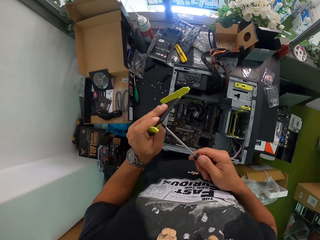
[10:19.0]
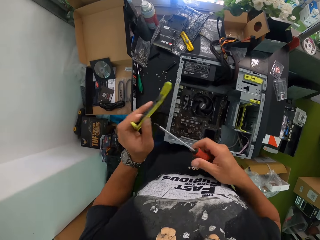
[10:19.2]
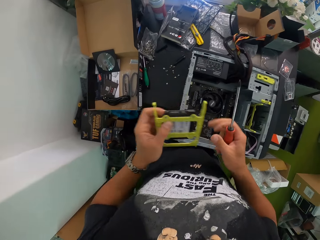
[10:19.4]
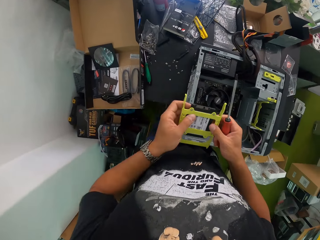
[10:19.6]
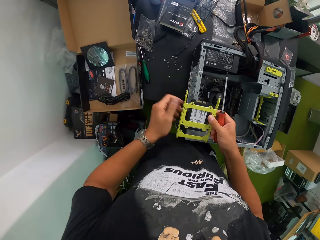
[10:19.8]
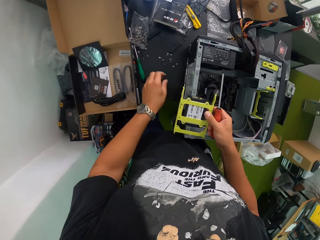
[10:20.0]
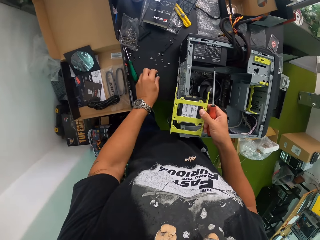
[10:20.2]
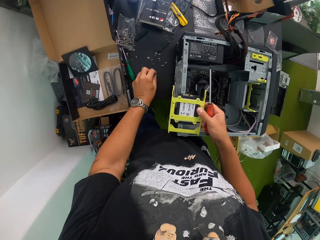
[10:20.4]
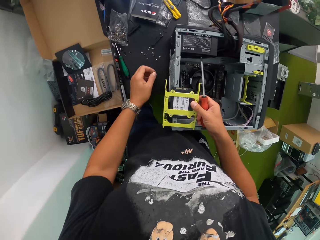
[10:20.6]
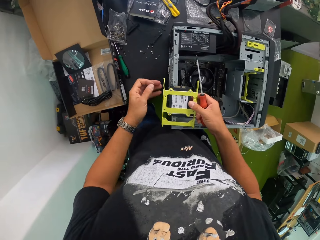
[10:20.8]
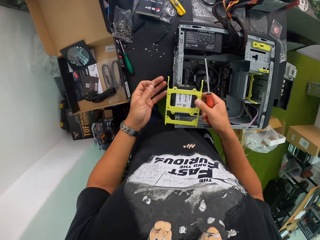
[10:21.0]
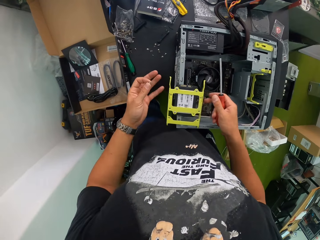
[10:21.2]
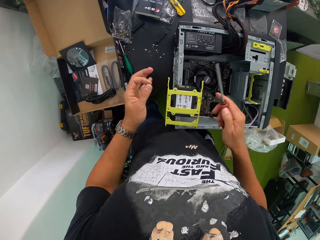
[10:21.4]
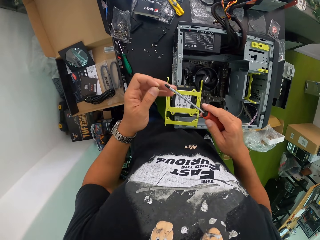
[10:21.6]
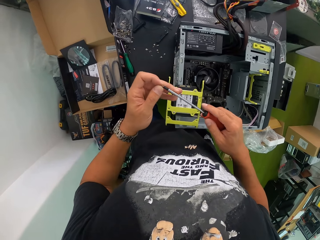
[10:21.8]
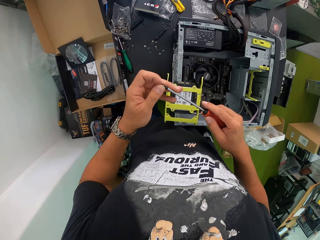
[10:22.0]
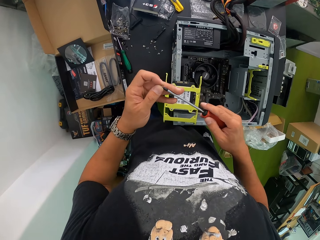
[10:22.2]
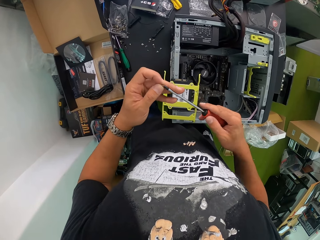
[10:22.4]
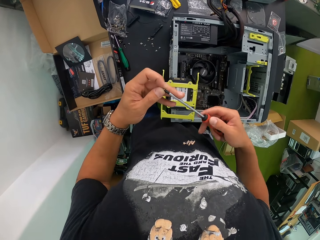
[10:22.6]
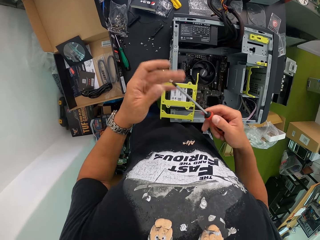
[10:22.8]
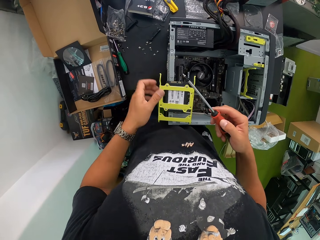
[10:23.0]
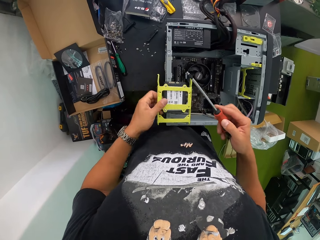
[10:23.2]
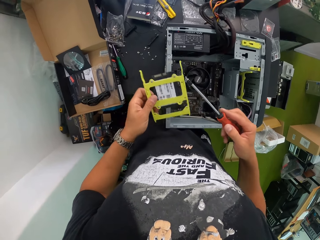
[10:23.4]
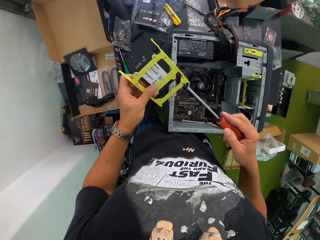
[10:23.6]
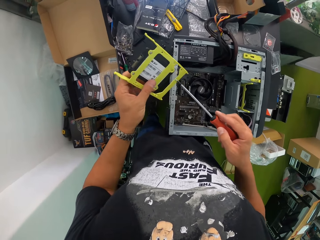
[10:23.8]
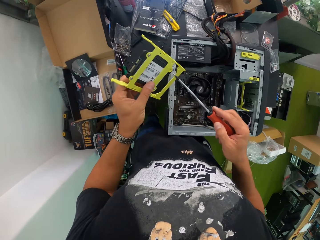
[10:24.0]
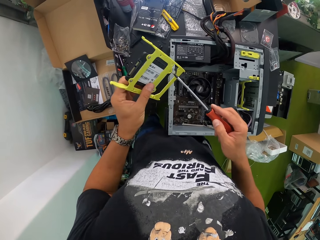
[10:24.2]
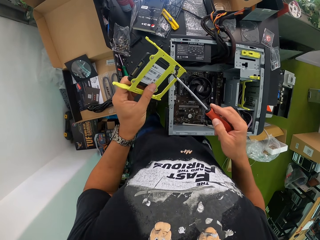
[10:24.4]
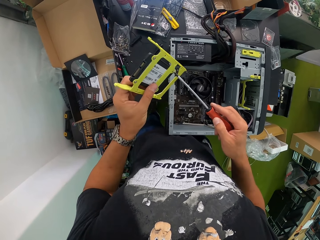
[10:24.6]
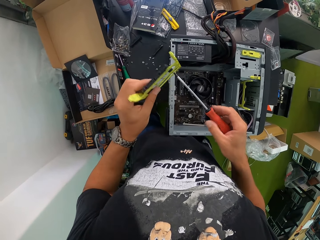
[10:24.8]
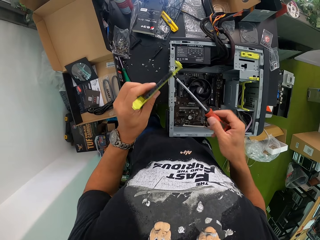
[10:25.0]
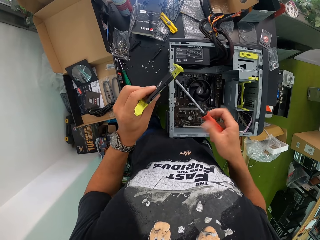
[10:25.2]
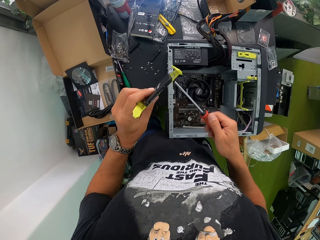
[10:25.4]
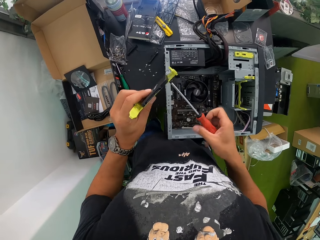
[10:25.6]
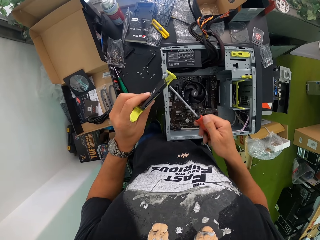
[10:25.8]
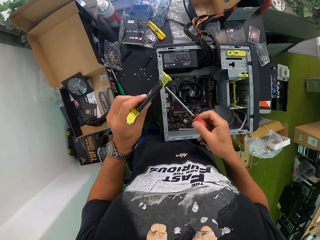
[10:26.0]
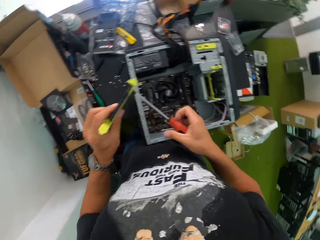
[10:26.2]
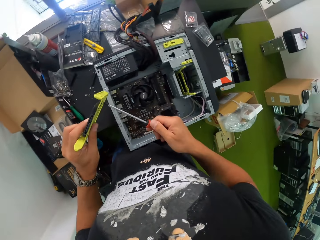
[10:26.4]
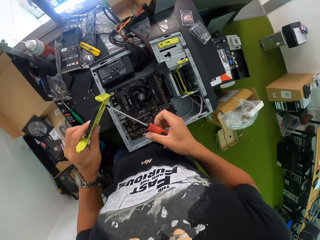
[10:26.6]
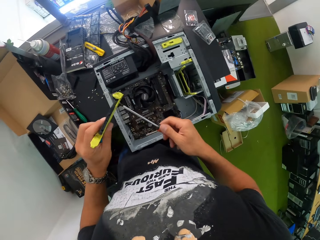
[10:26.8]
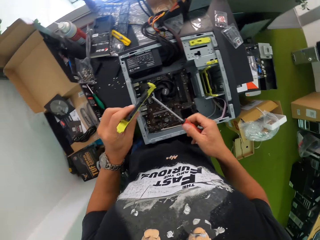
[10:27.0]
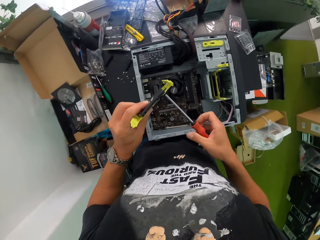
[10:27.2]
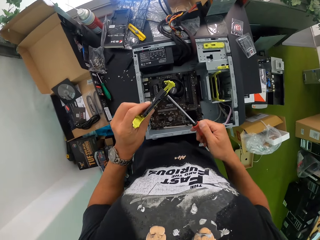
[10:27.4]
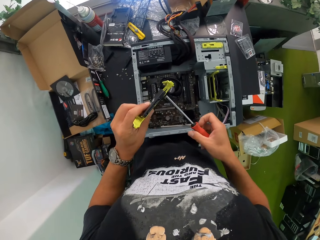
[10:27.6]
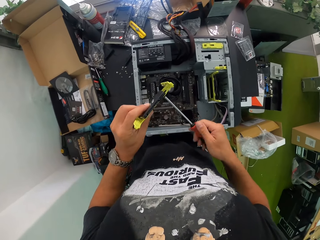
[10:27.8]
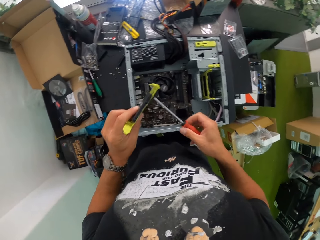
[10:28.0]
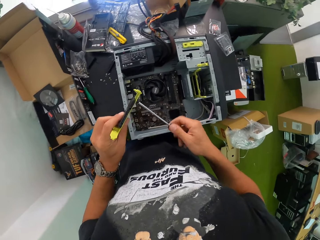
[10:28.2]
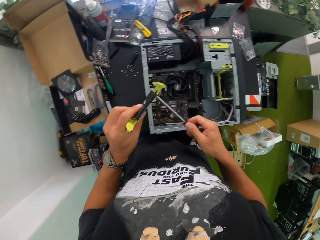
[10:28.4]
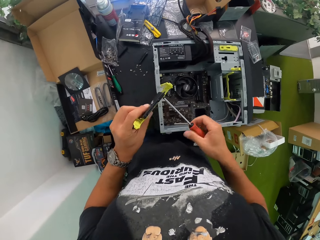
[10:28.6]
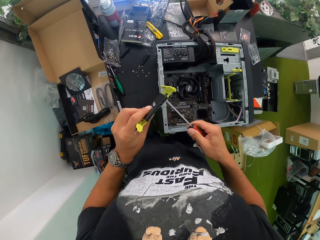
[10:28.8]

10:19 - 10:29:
The camera wearer moves the hard drive holder in his right hand on the desktop. He takes a screw from the work table with his left hand. He takes the screw in his left hand with the screwdriver in his right hand. He takes the hard drive holder on the desktop with his left hand. He screws the hard drive holder with the screwdriver in his right hand.

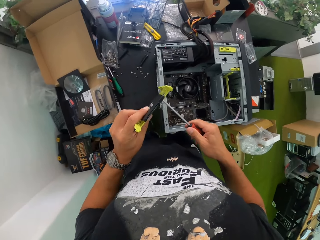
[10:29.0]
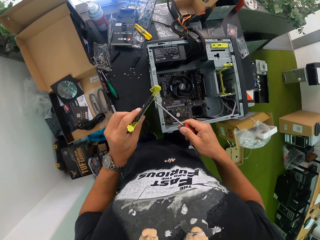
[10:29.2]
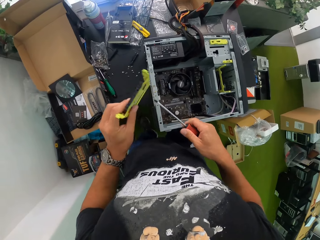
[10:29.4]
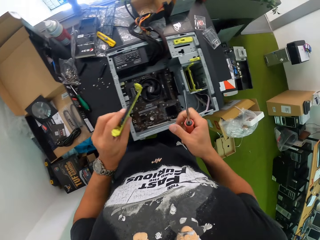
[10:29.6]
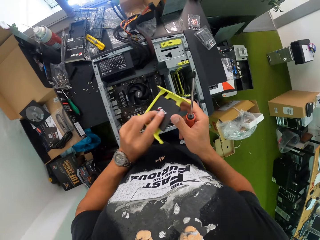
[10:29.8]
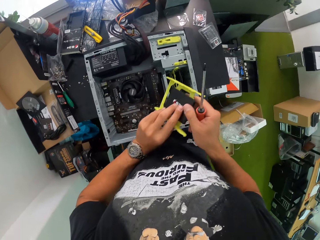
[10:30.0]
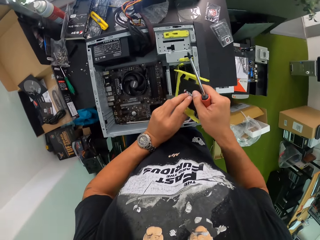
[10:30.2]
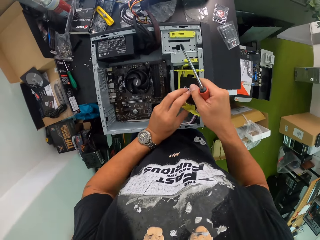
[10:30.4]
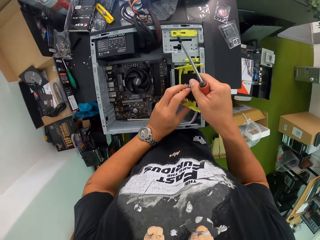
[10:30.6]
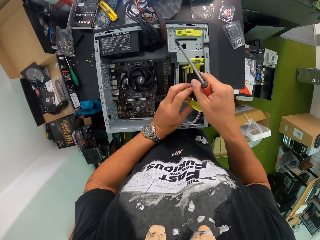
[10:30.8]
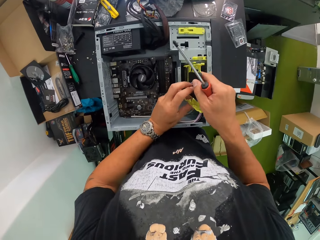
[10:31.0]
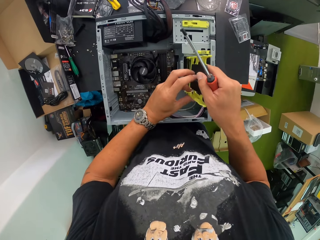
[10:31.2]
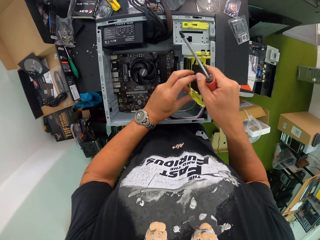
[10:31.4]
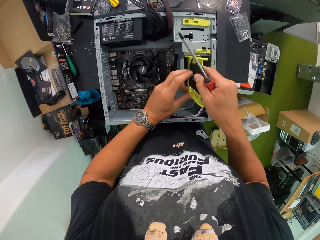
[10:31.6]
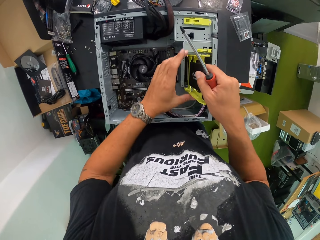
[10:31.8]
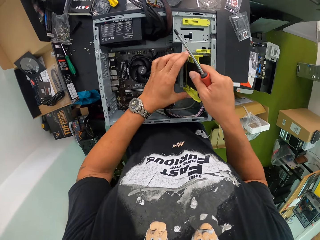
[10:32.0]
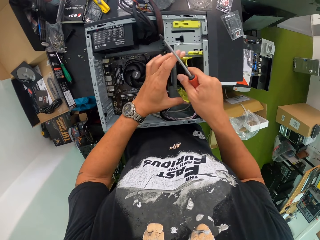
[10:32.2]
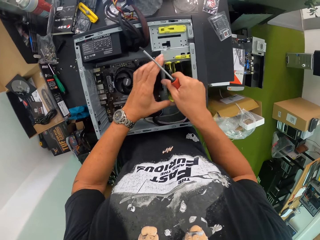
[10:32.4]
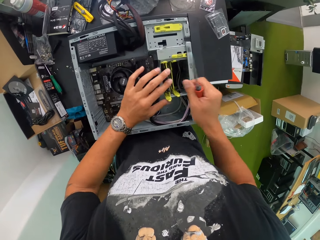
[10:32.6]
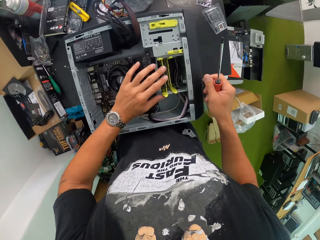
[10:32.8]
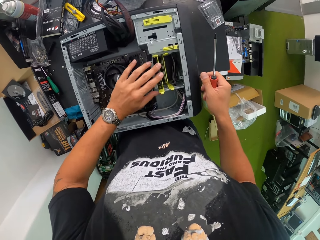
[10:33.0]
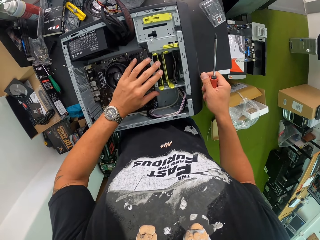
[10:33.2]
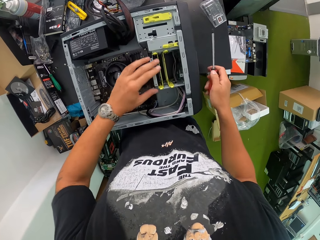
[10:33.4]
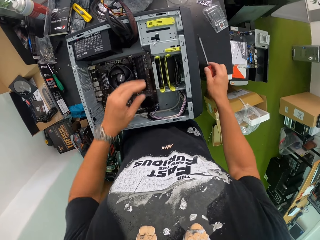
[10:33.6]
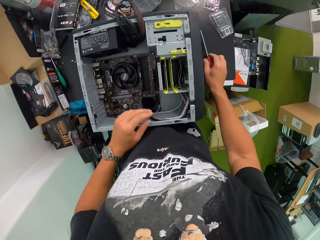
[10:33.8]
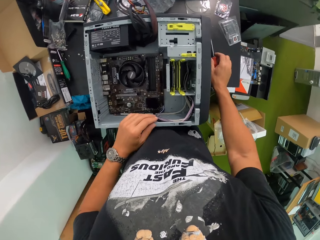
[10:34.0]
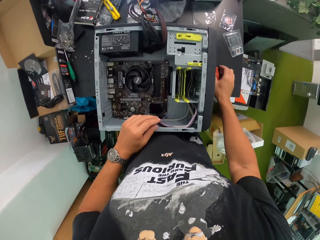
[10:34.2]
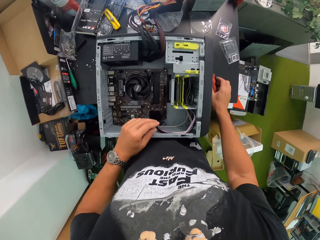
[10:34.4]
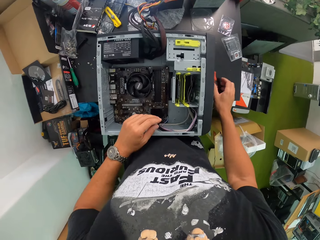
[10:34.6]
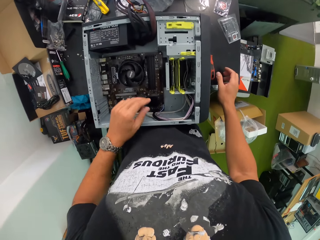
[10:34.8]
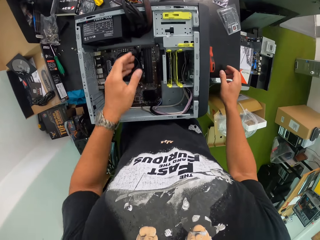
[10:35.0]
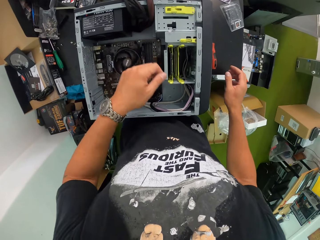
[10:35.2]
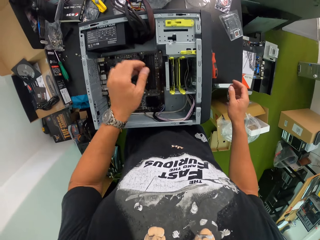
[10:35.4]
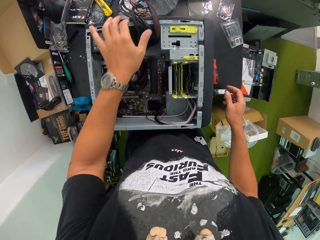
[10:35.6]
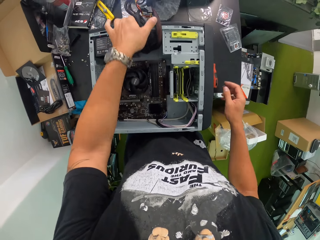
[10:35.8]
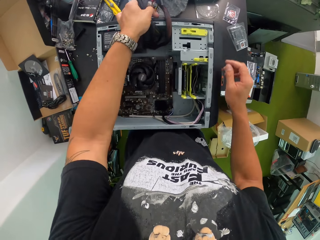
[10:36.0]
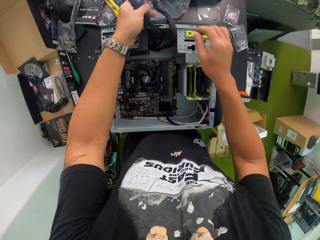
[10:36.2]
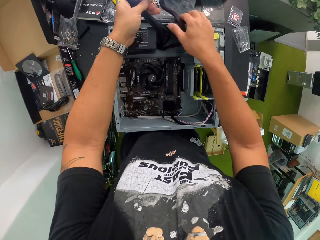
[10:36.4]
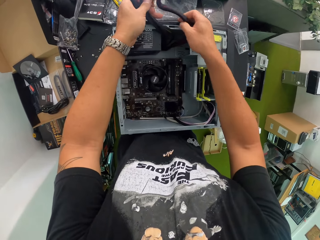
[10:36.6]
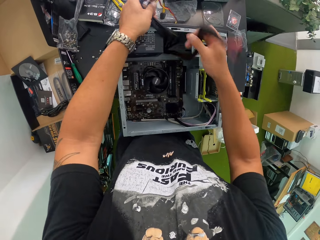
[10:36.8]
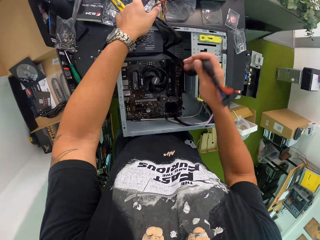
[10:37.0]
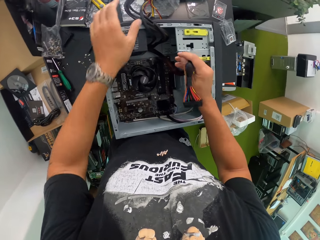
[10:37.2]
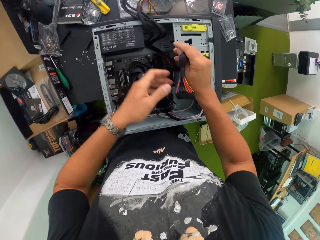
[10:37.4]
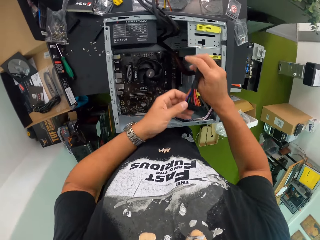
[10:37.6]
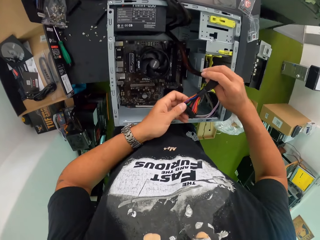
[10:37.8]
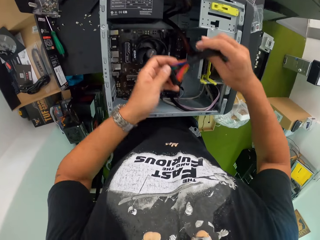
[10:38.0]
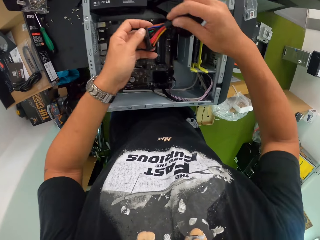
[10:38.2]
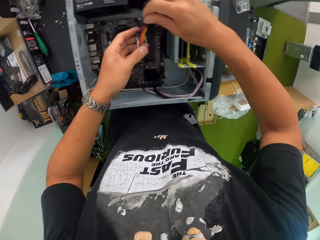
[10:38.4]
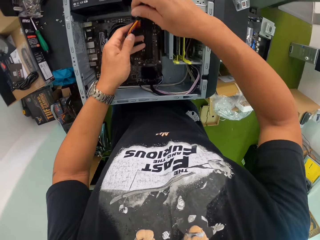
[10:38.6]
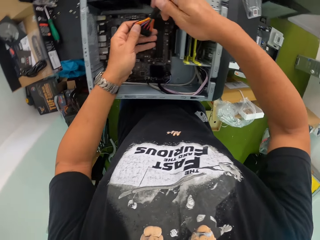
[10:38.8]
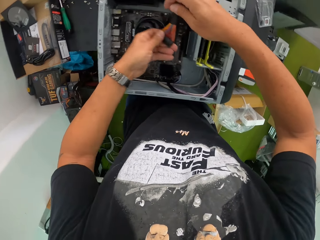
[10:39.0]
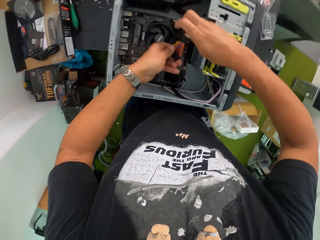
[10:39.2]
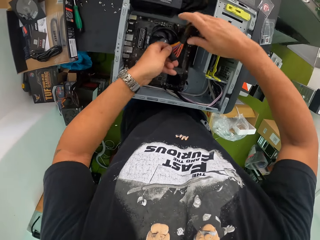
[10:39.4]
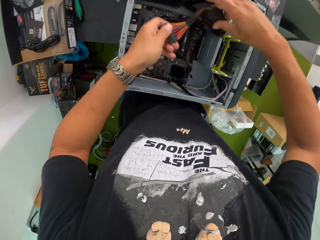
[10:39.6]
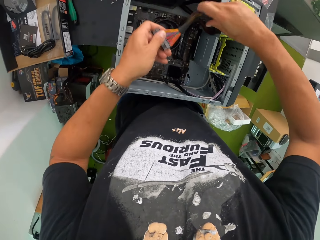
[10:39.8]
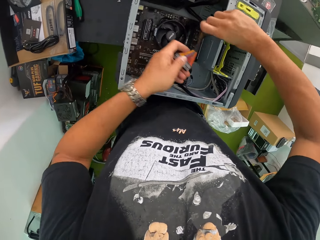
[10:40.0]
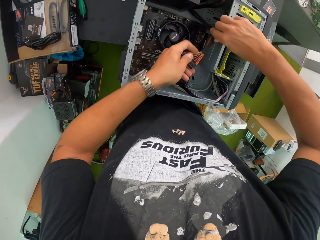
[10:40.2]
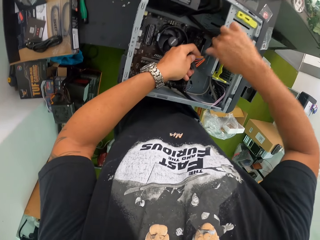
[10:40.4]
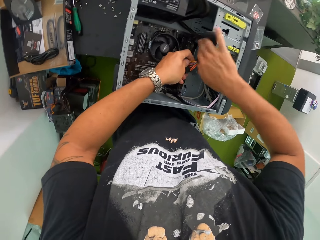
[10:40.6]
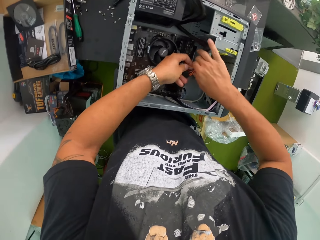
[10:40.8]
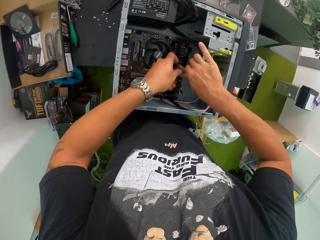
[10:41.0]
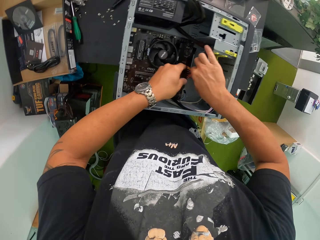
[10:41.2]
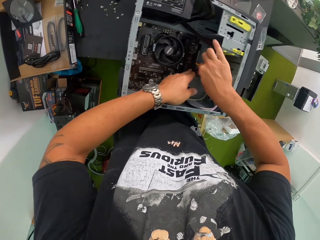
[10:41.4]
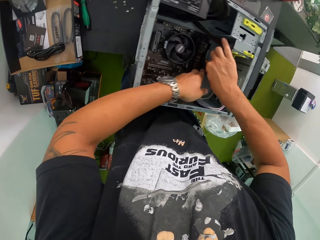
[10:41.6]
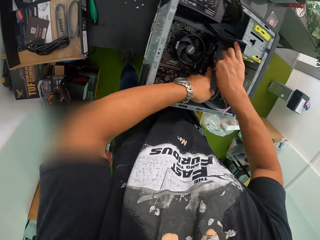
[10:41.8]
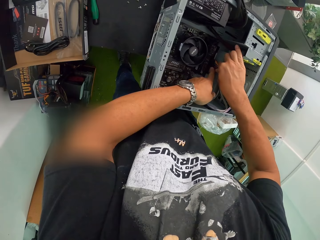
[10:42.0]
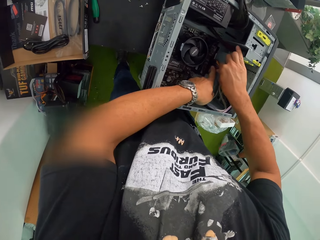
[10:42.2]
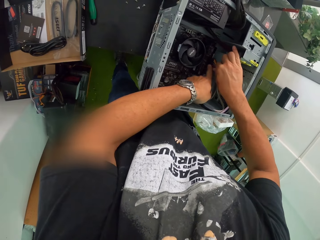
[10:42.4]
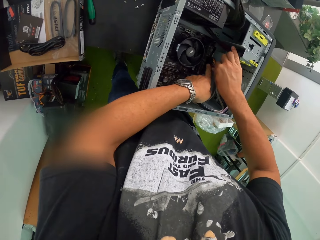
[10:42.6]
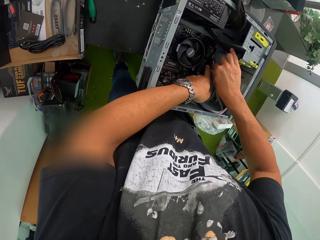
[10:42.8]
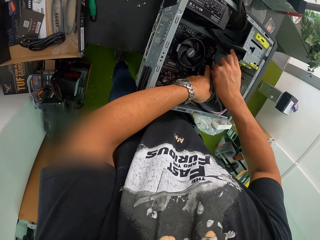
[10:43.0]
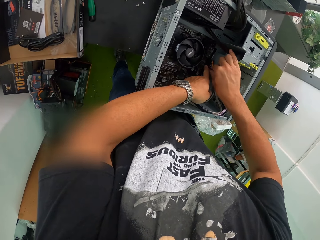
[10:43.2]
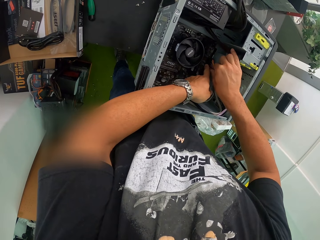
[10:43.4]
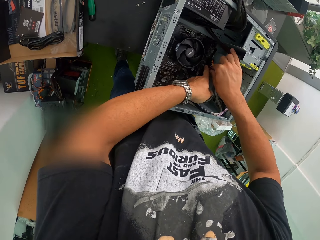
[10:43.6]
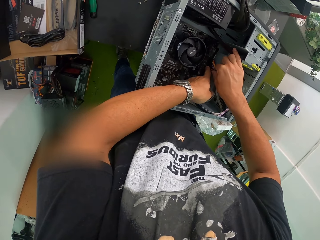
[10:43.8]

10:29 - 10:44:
The camera wearer holds the case of the hard disk drive in his left hand with both hands. He inserts the hard drive holder into the hard disk drive enclosure of the desktop with both hands. He drops the screwdriver in his right hand from the work table. He takes the power cables of the desktop with his left hand. He repairs the central processing unit. He takes a power cable of the desktop with his right hand. He removes his left hand from the power cables of the desktop. He holds the power cable in his right hand with both hands. He connects the power cable in his hands to the motherboard of the desktop with both hands.
